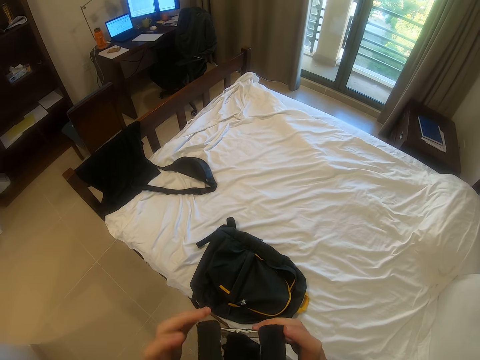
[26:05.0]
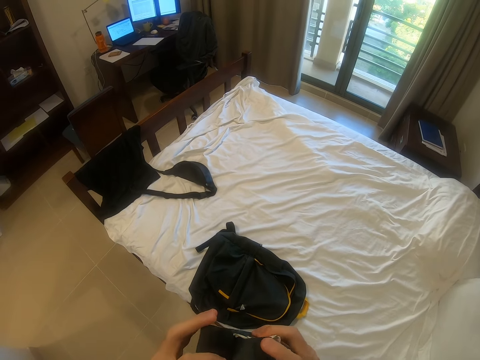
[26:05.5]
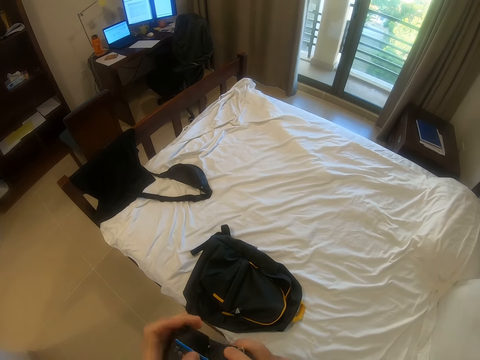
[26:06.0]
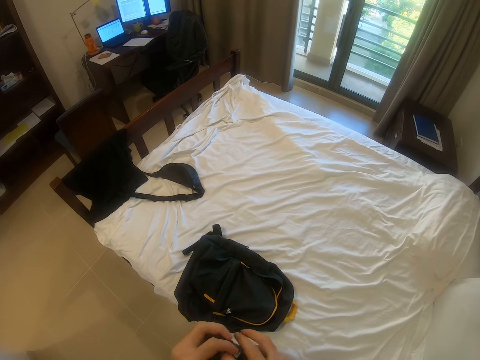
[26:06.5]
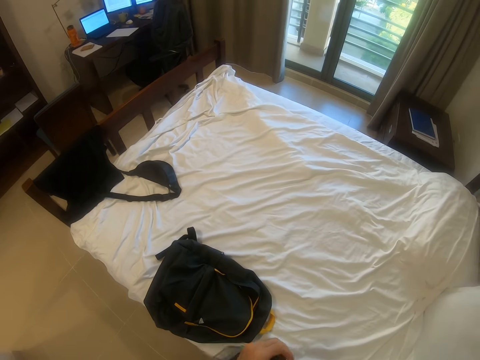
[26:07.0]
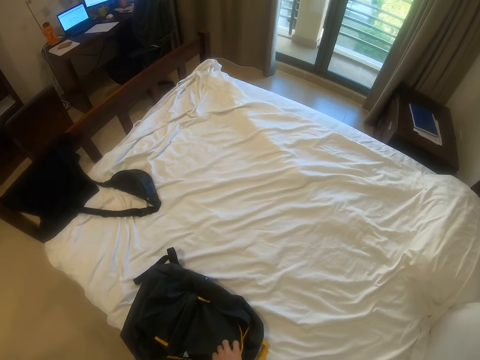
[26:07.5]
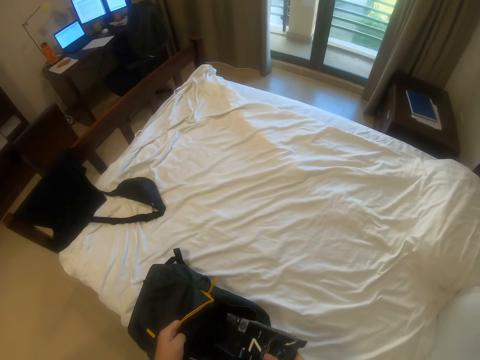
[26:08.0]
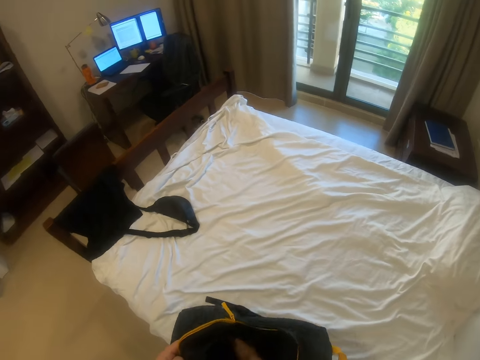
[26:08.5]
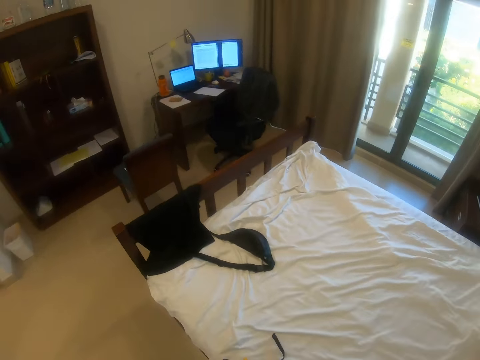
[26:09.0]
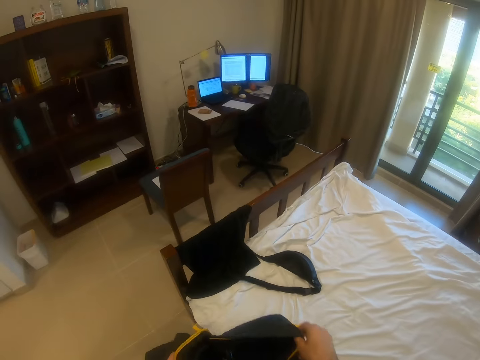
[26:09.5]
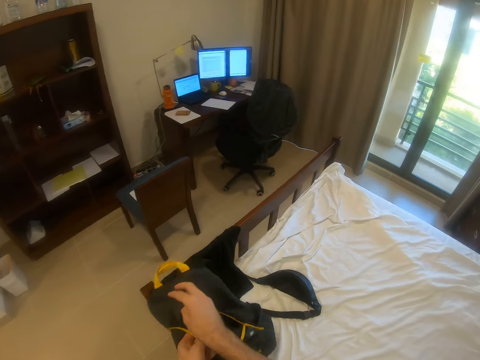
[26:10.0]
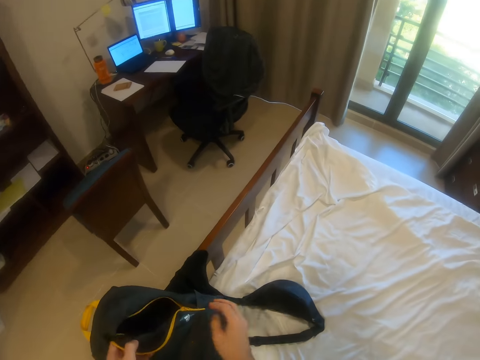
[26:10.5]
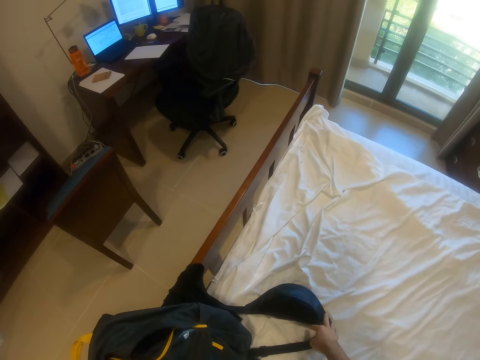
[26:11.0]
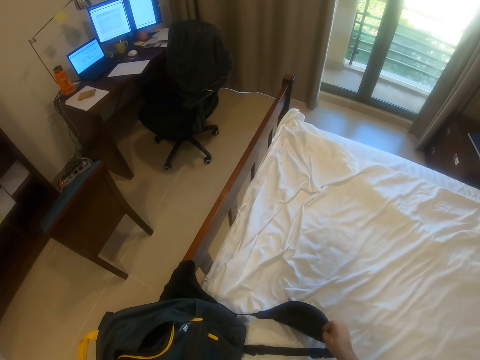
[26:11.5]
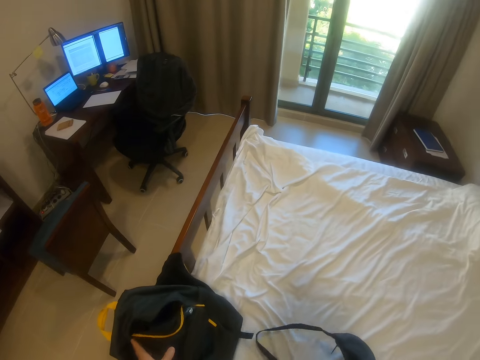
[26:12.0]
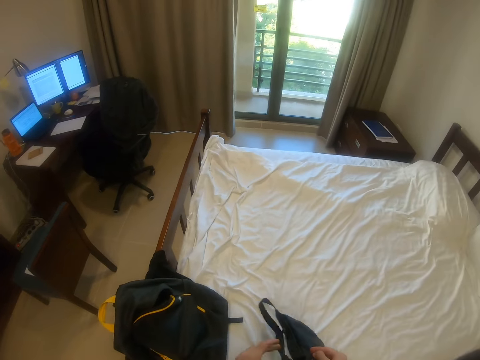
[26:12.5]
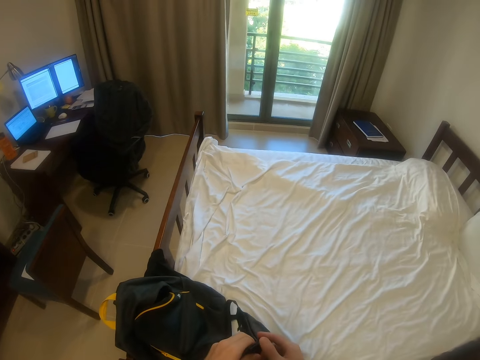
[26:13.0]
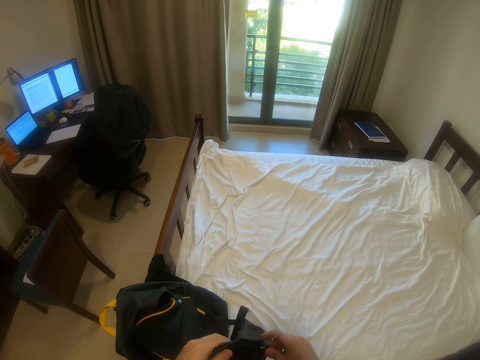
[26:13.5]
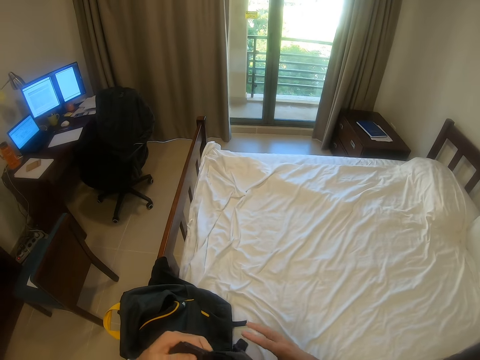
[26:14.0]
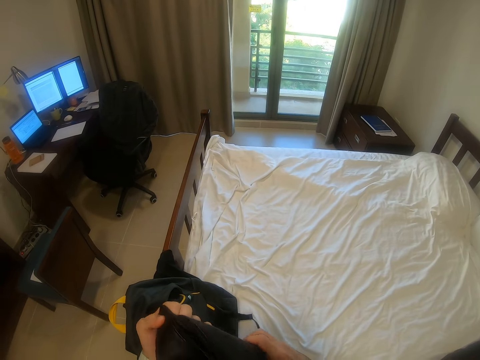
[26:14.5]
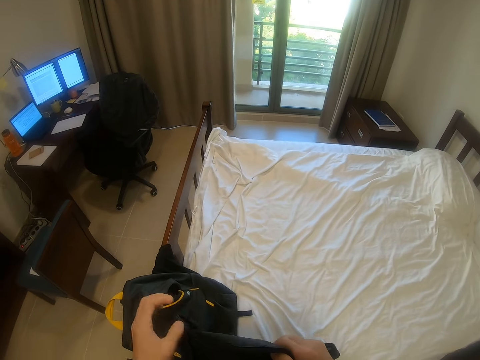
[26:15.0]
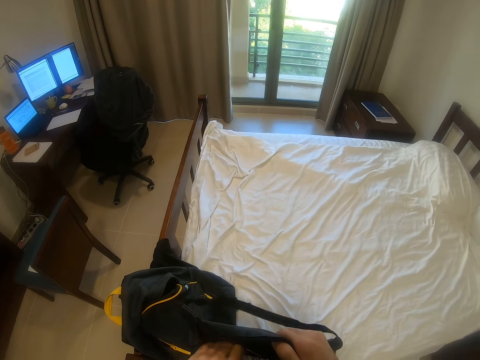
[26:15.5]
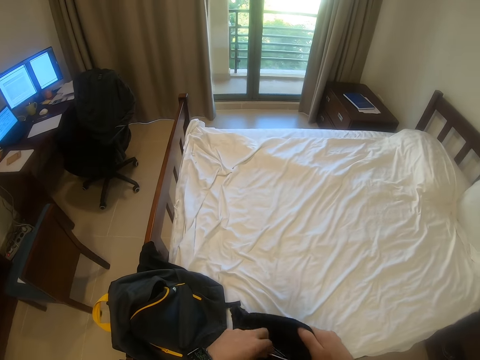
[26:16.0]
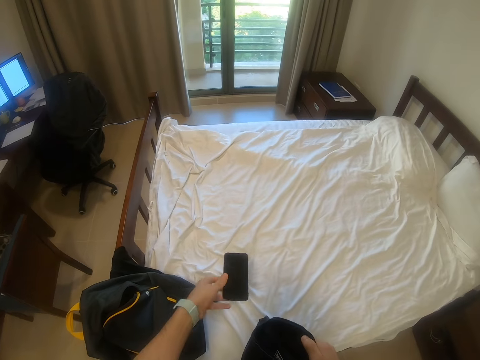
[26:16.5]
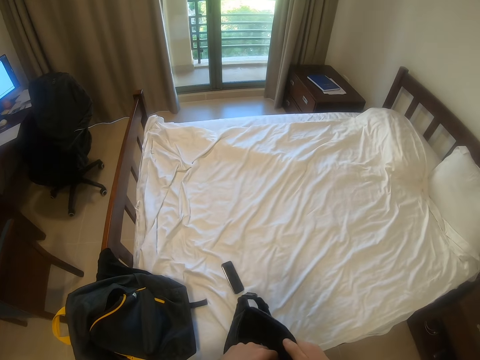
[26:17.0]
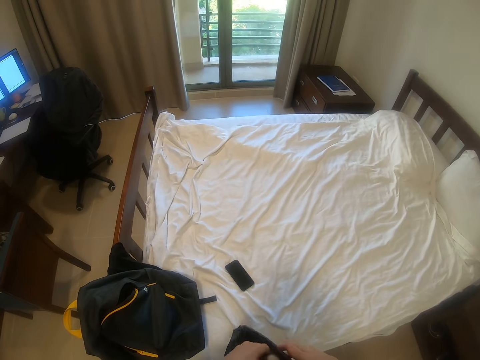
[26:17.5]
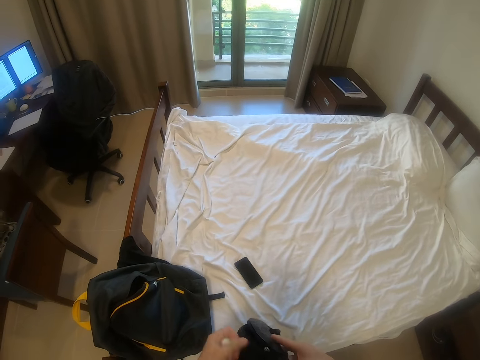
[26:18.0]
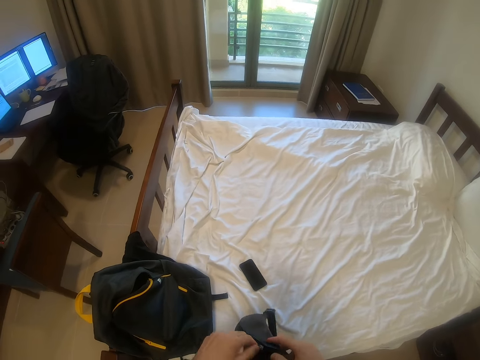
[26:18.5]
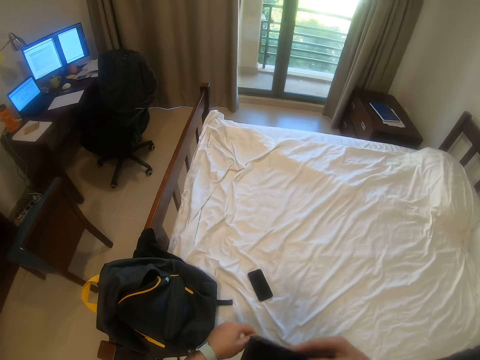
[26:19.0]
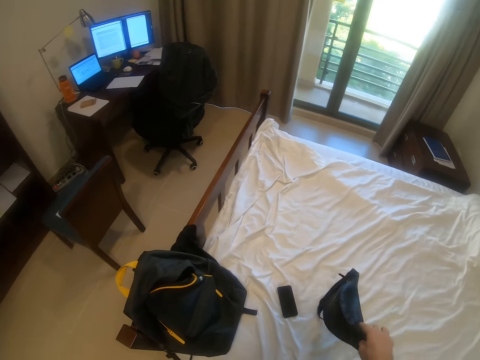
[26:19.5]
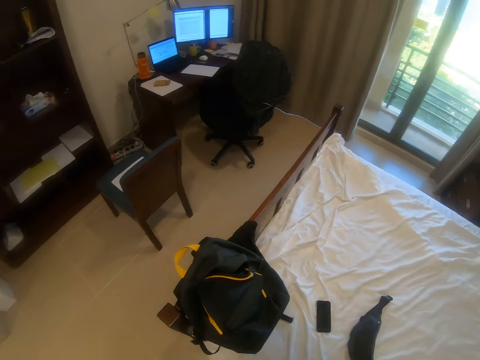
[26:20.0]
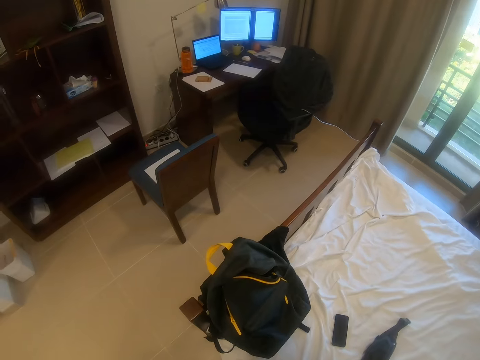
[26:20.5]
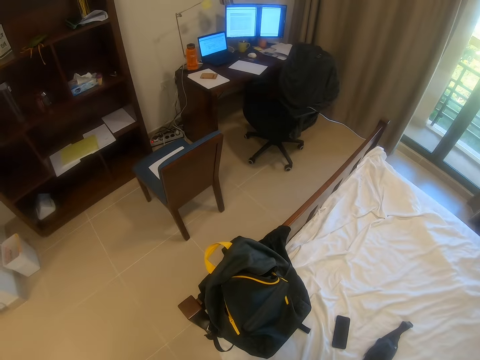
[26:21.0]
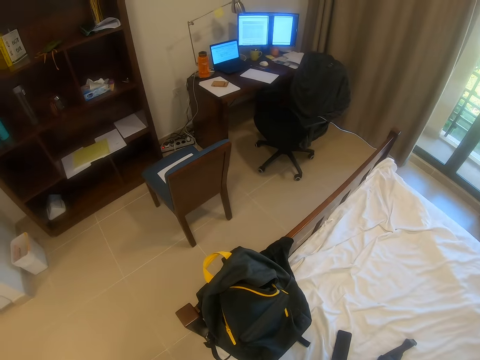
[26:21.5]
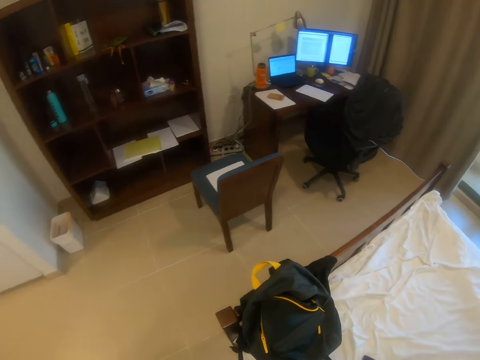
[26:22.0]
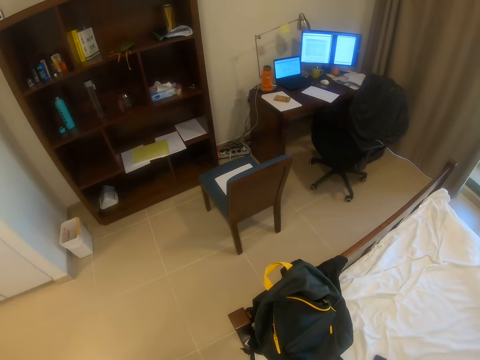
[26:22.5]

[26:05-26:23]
The camera wearer closes the box or transparent pack. He puts the transparent pack inside the school bag with his right hand. He puts the bag on the bed. He picks up the waist bag from the bed with his right hand. He opens the waist bag with his left hand. He removes the phone from the waist bag with his left hand. He throws the phone on the bed with his left hand. He removes the airpod case from the waist bag with his left hand. He closes the waist bag with his left hand. He throws the waist bag on the bed with his right hand. He looks around the room.

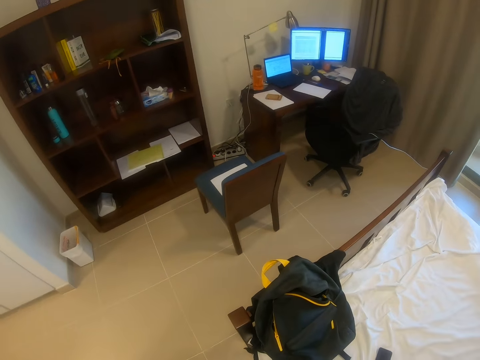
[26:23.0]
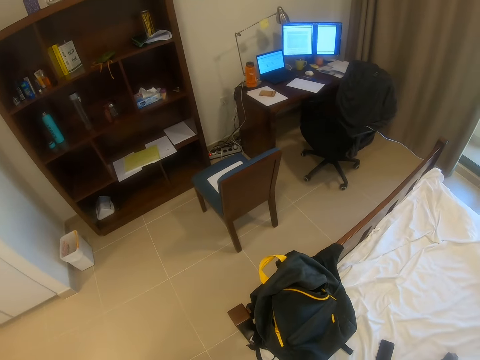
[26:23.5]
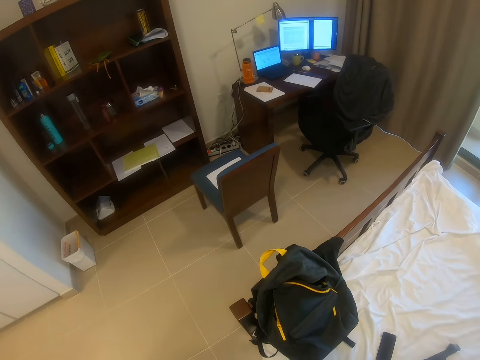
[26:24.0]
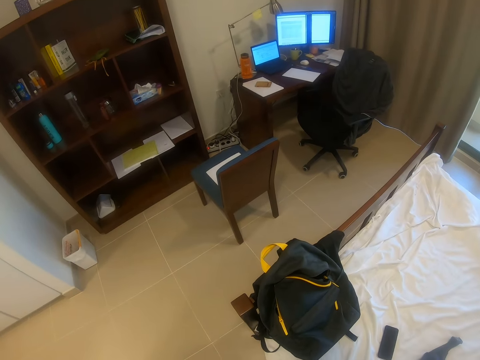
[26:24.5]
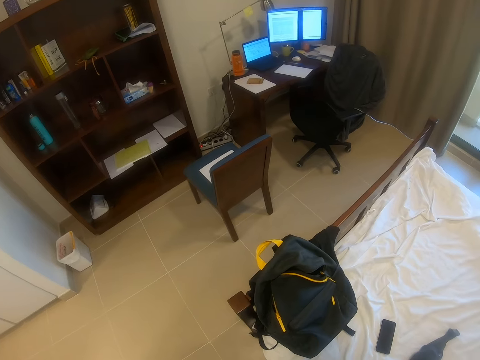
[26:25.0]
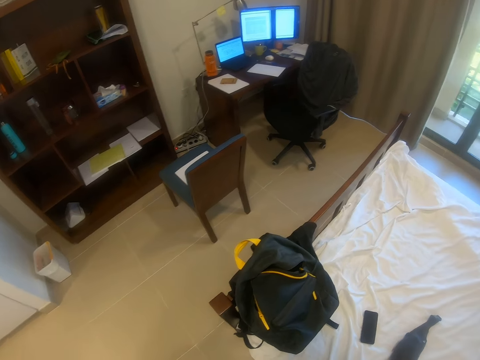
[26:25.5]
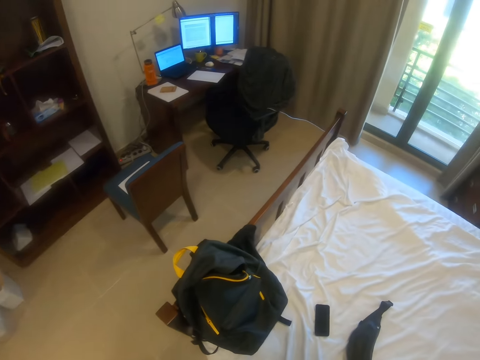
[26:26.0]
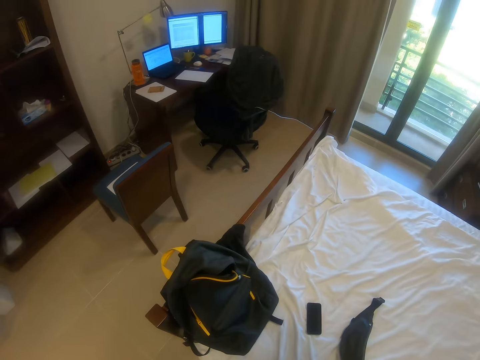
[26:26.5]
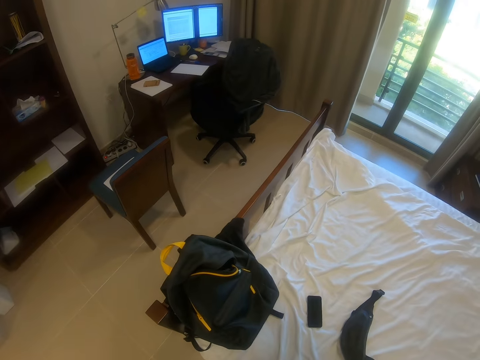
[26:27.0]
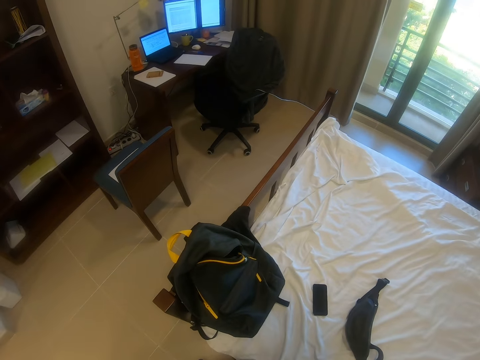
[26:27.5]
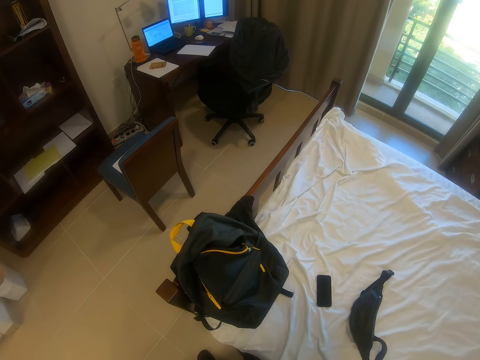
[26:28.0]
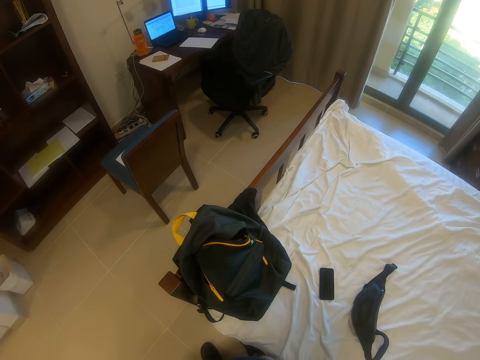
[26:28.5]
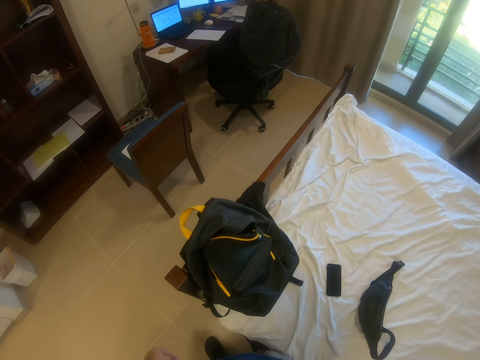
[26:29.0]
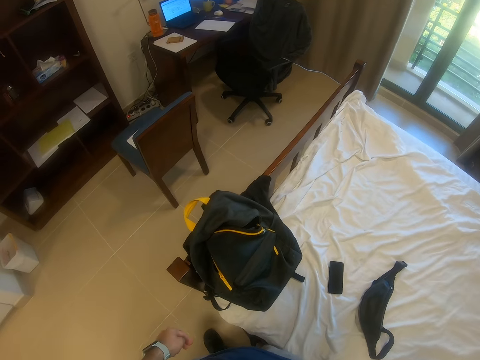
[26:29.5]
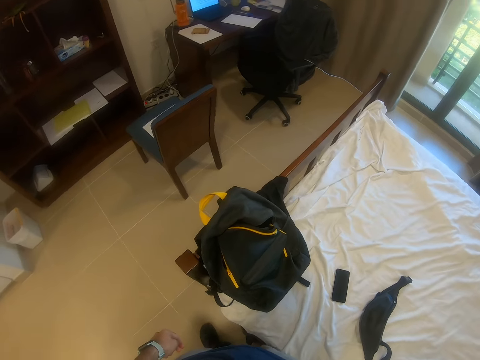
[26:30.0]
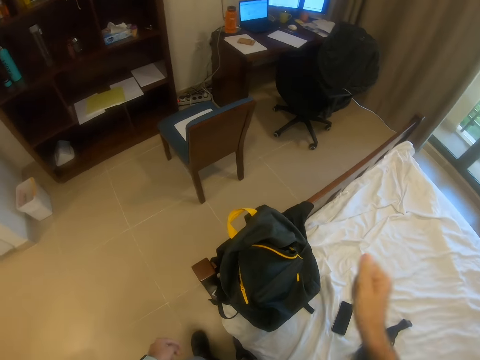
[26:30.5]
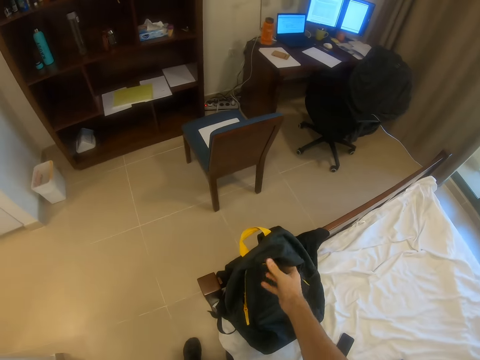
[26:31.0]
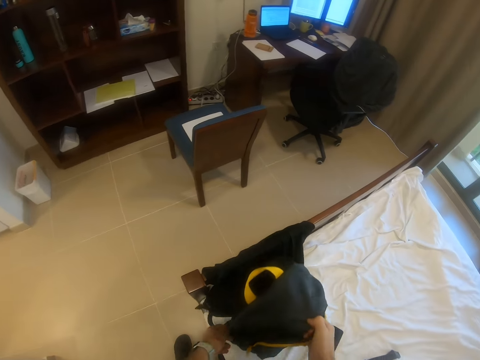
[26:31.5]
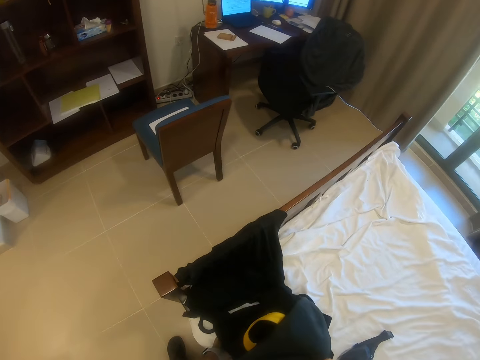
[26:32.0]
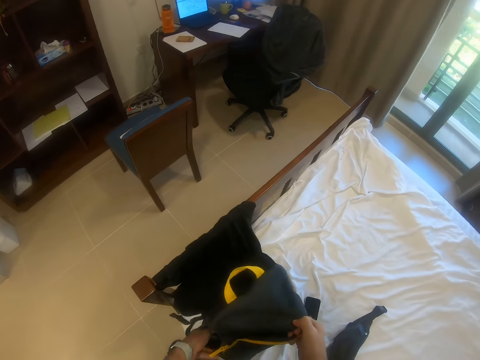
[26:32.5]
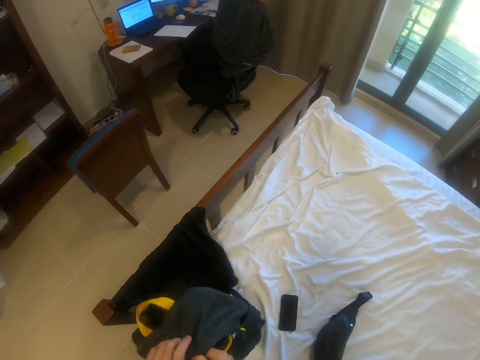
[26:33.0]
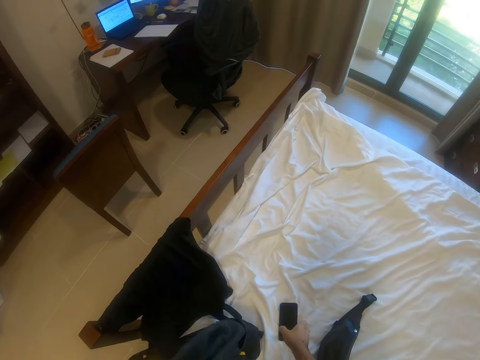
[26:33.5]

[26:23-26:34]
The camera wearer picks up the bag.
